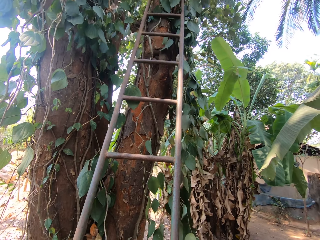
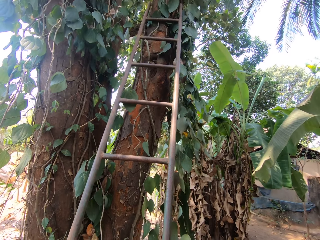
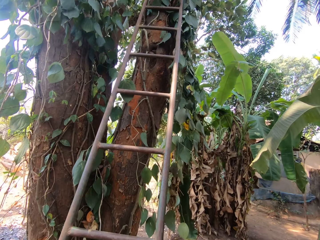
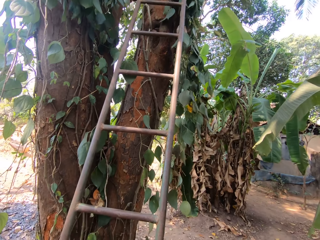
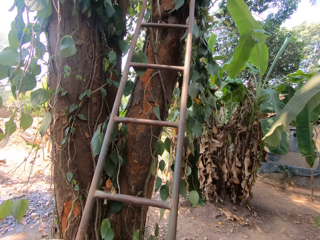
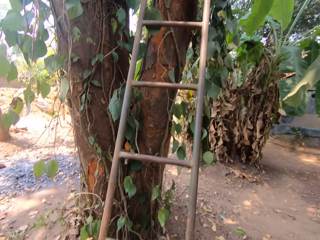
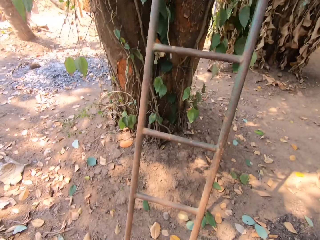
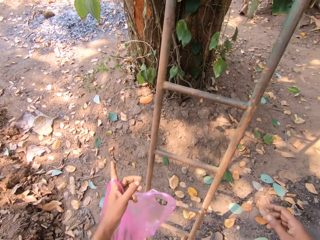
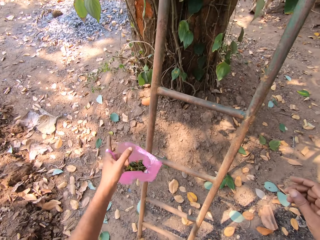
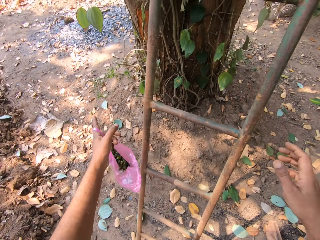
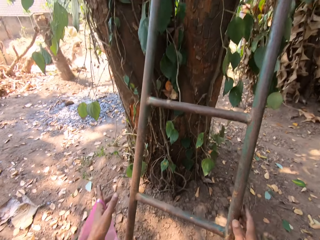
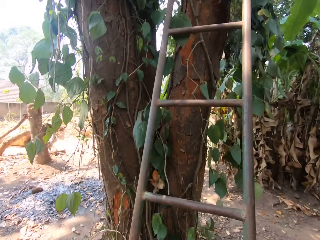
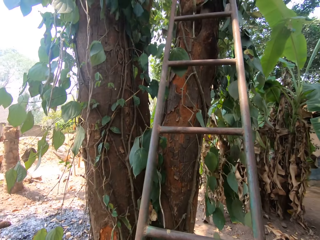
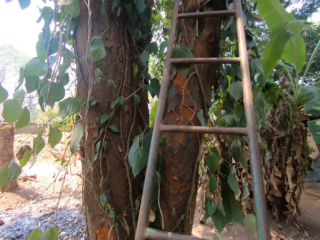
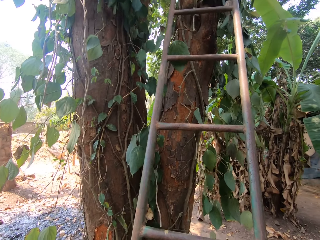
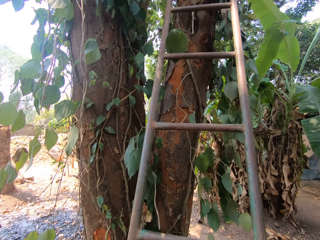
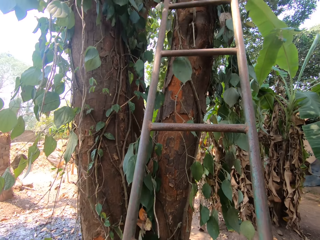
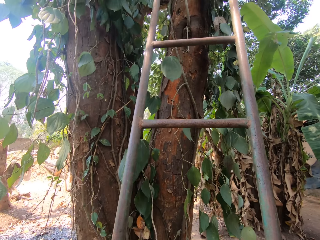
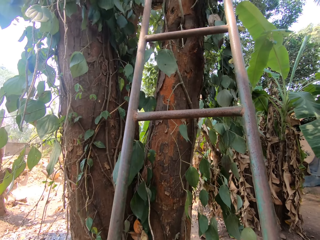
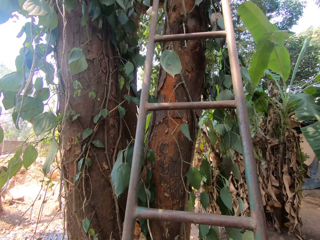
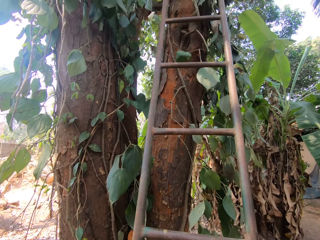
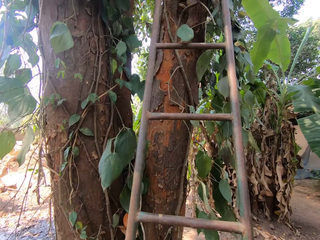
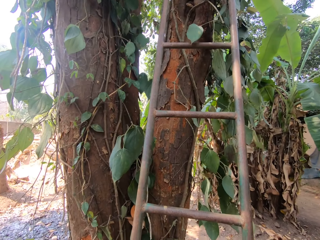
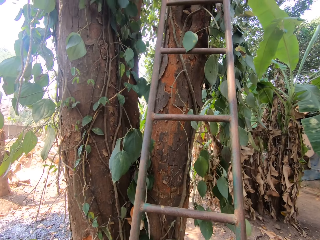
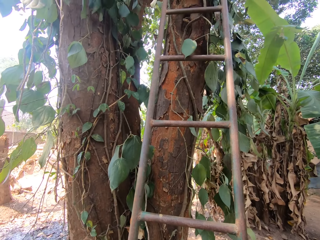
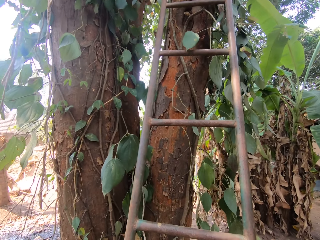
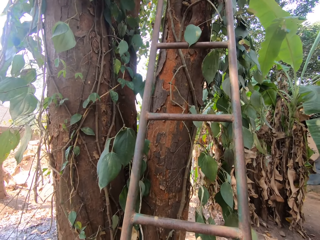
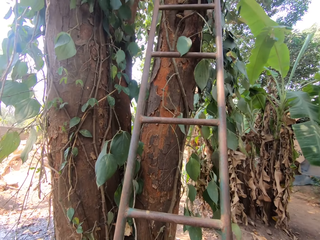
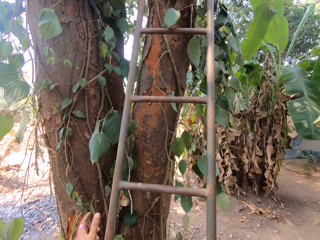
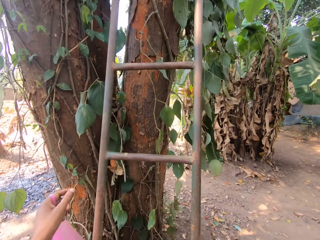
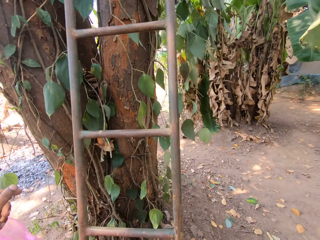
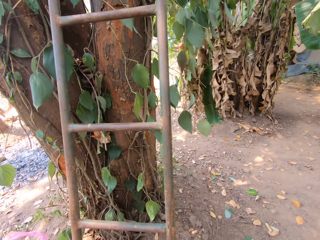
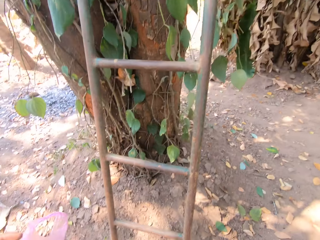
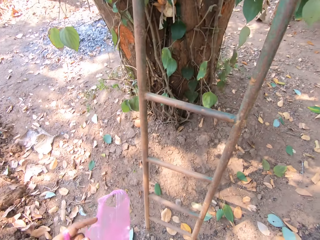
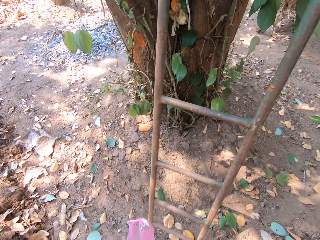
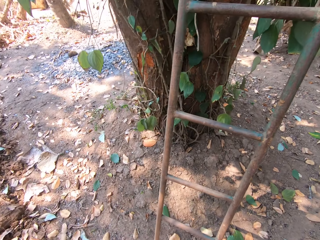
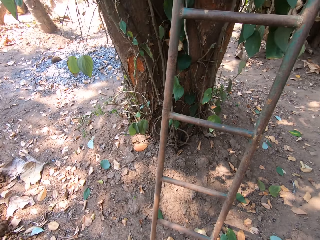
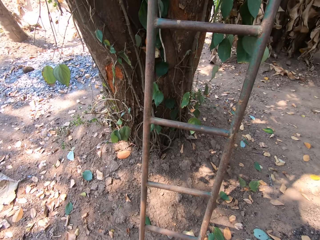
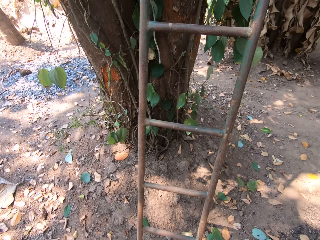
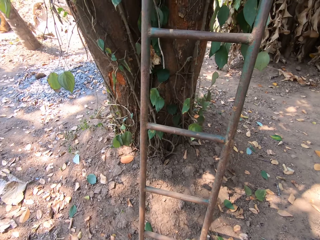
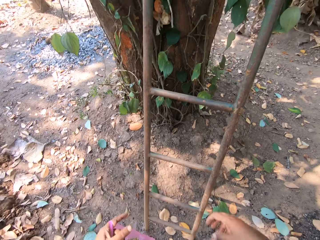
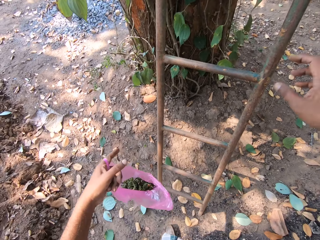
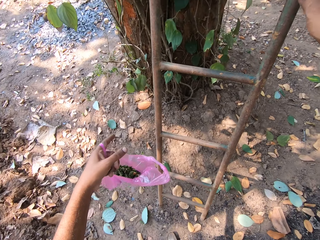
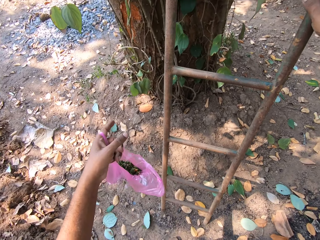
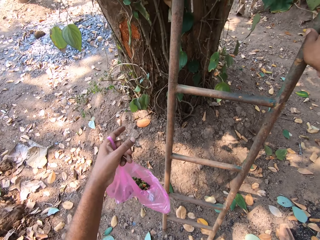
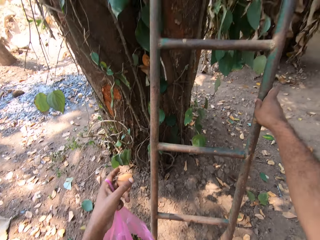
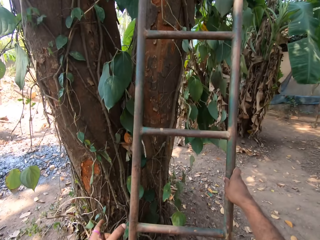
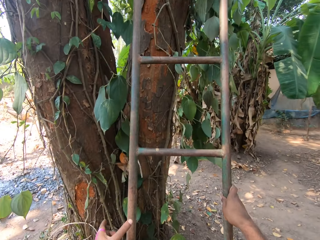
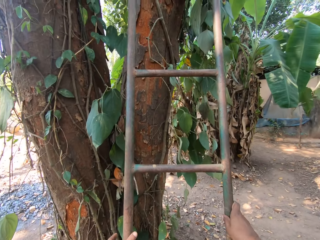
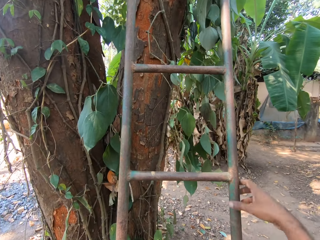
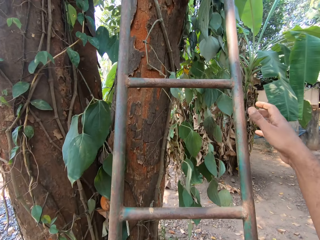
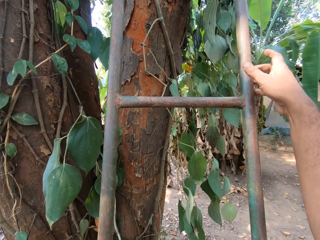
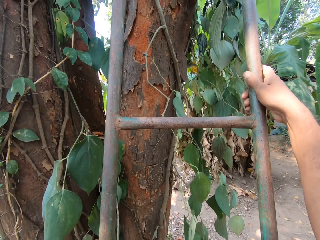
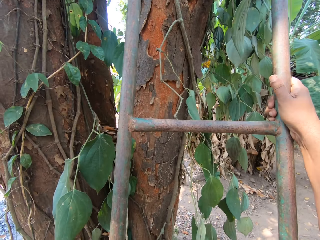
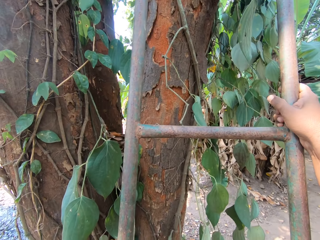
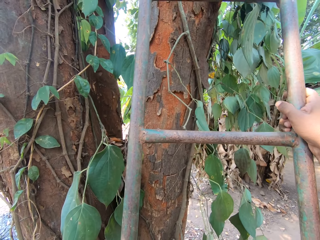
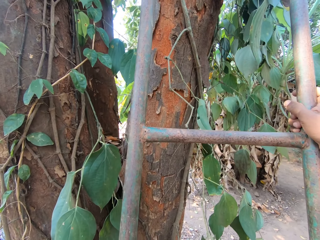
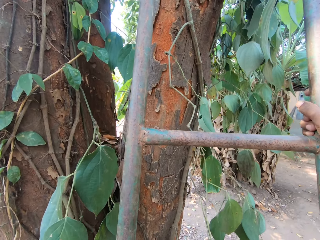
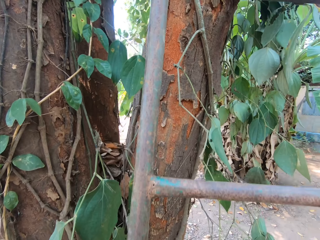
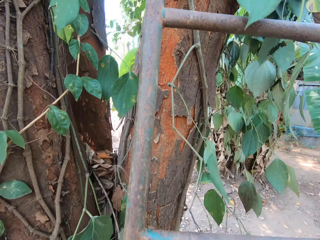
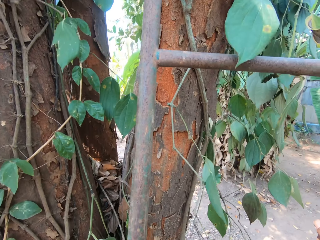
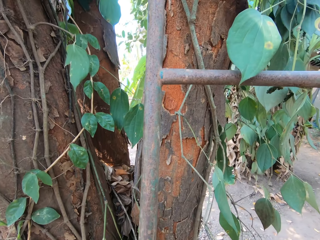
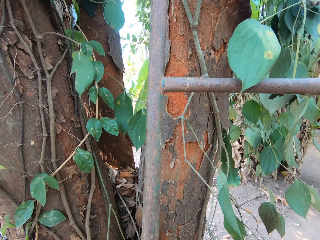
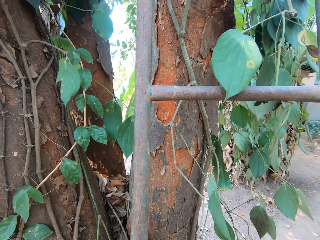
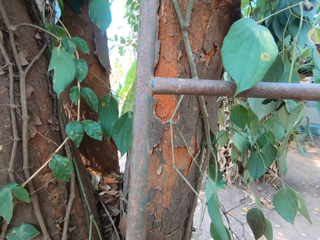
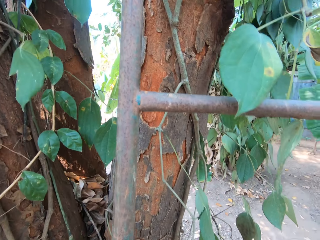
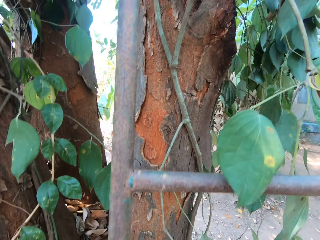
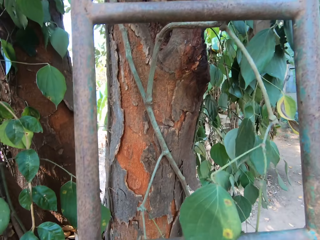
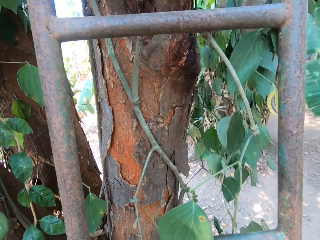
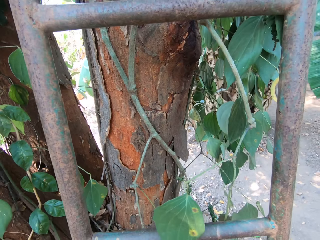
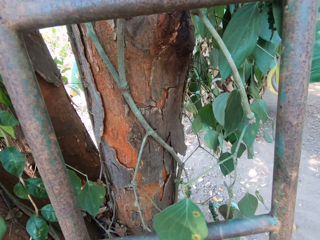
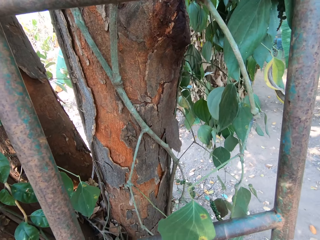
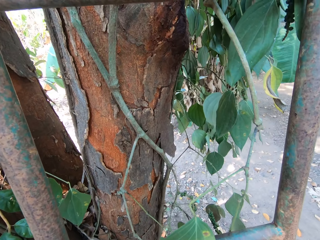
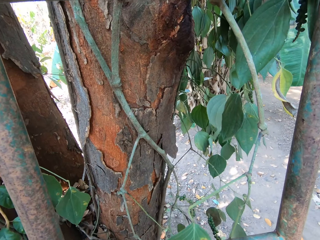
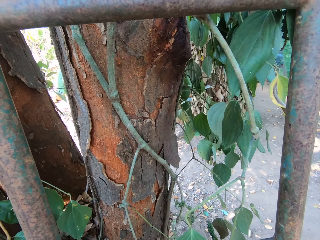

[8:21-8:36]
The camera wearer lifts both hands. They look up. They carry the ladder with both hands. They lean the ladder on the tree. They move around both hands. They look at the ladder. They hold the ladder with both hands. They climb up the ladder with both limbs.

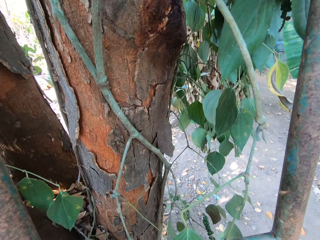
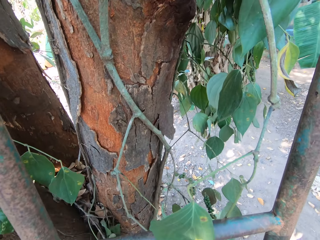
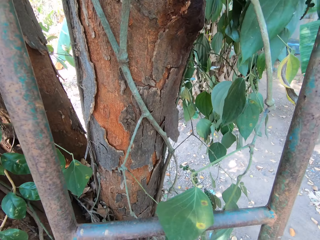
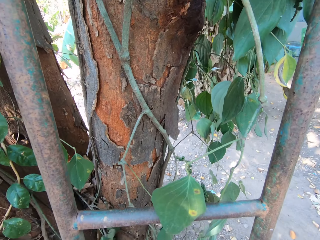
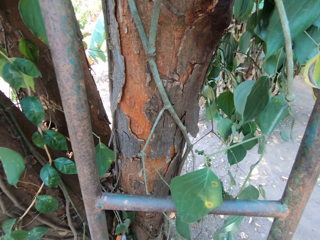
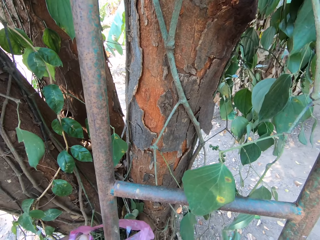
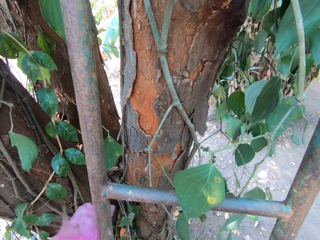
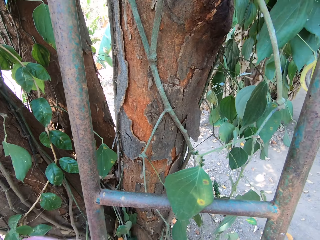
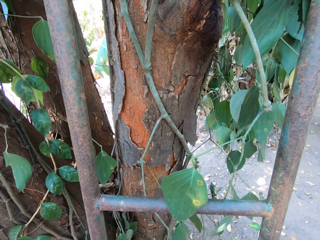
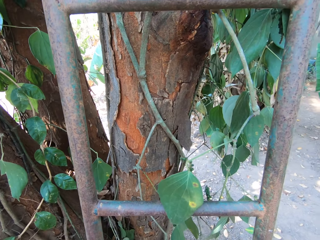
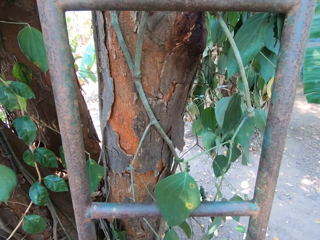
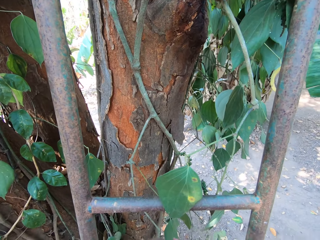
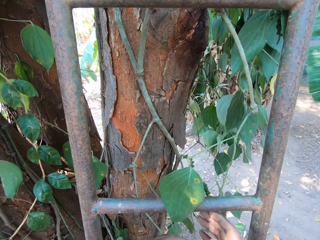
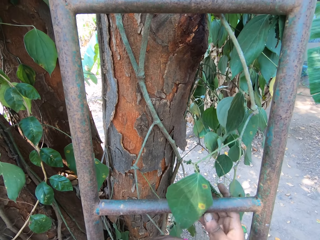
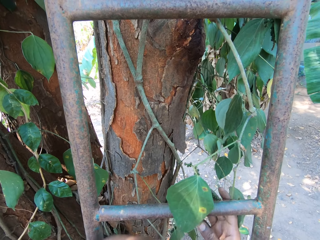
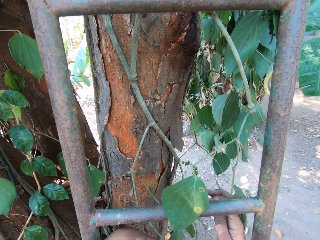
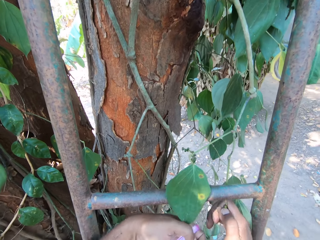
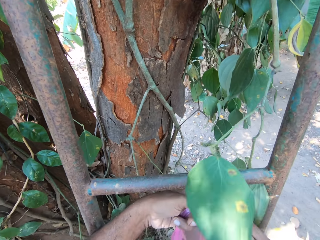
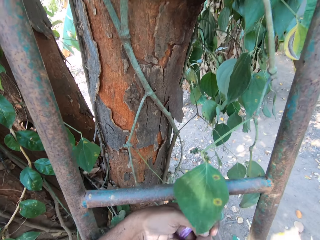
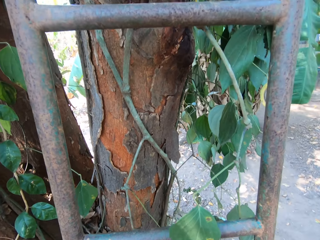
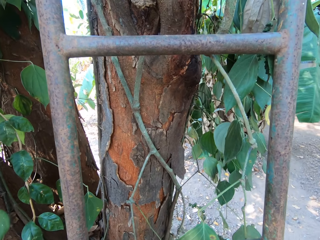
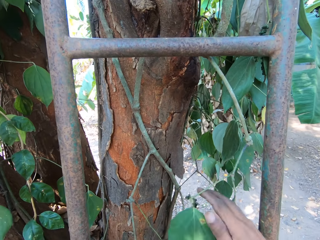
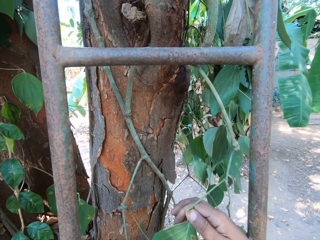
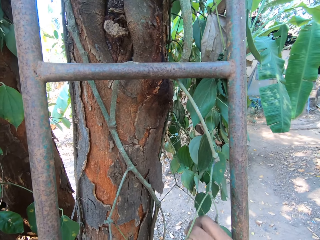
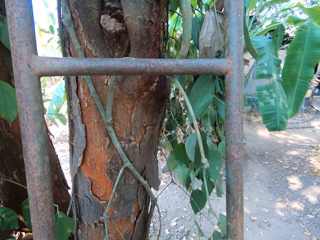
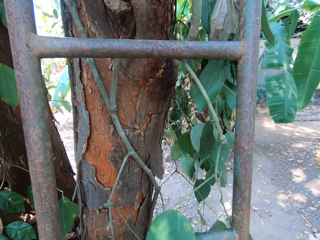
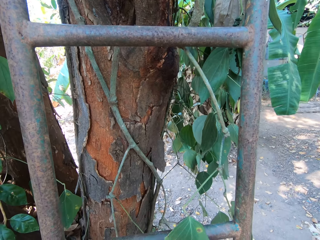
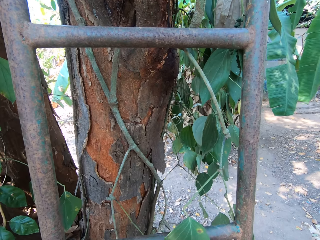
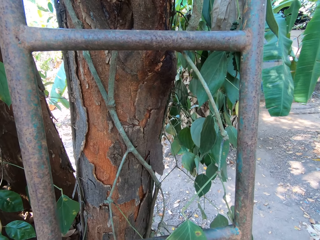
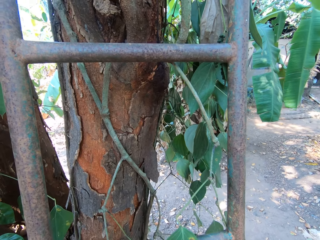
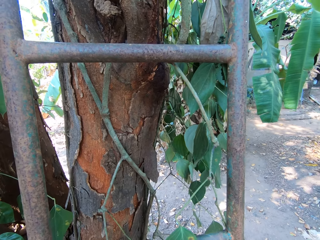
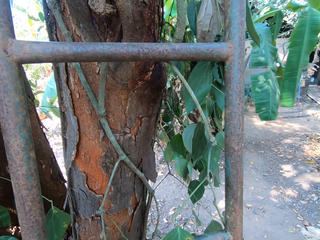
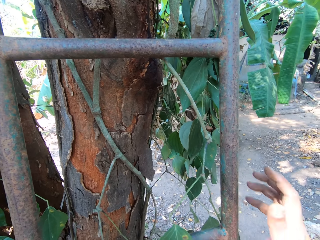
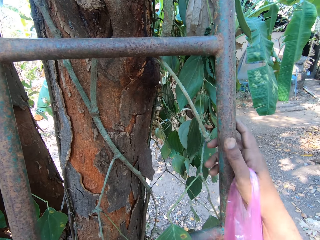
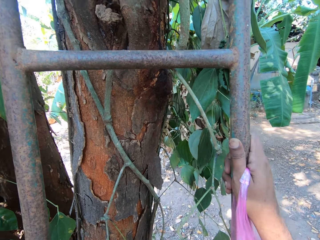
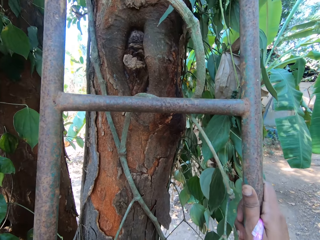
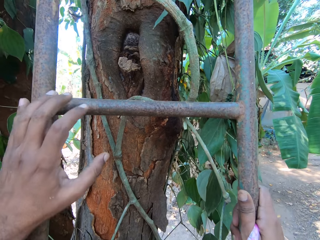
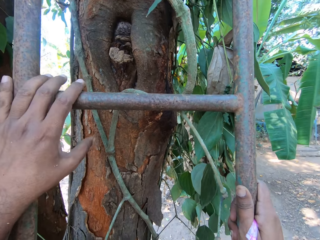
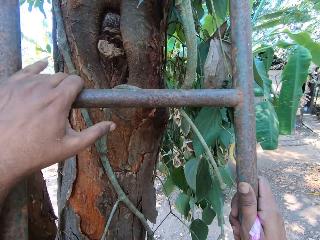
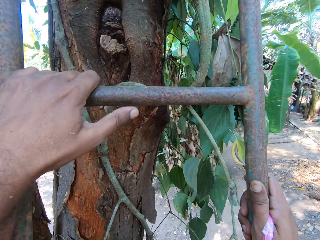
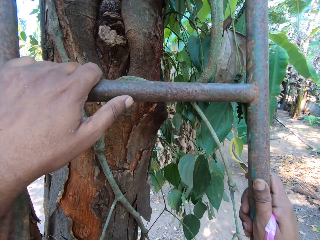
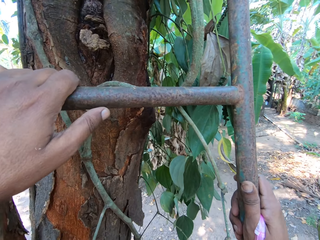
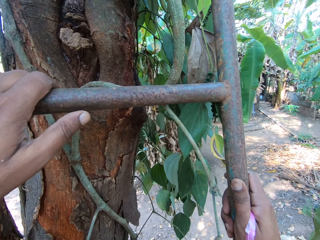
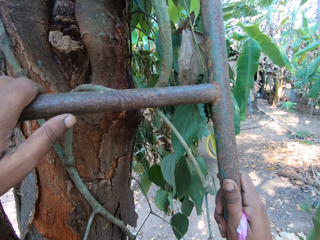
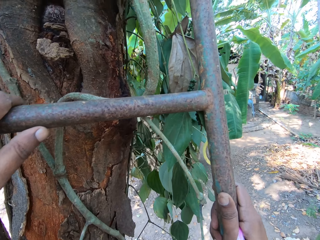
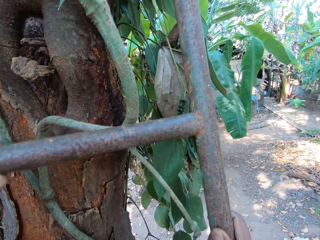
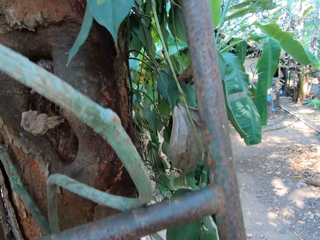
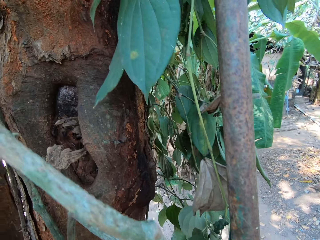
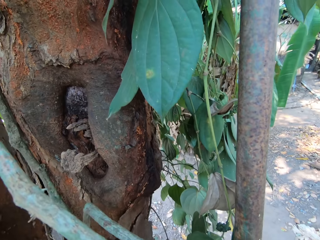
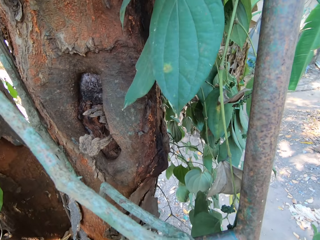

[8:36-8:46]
The camera wearer looks down. He holds the bag with the left hand. He plucks a sea grape fruit from the tree with his right hand. He places the fruits in the bag. He plucks a sea grape fruit from the tree with his right hand. He places the fruits in the bag. He climbs the ladder with both limbs.
